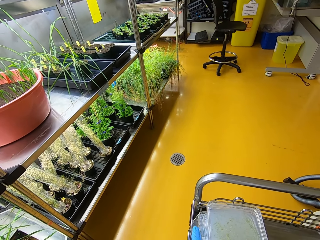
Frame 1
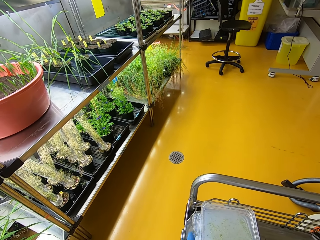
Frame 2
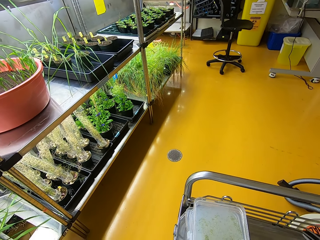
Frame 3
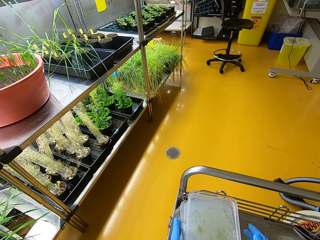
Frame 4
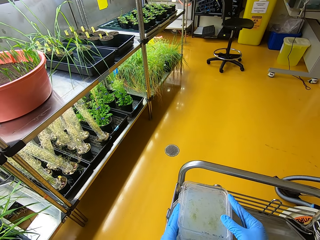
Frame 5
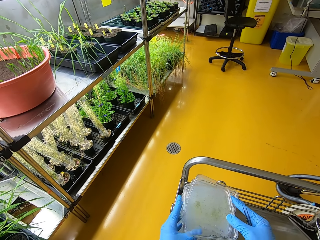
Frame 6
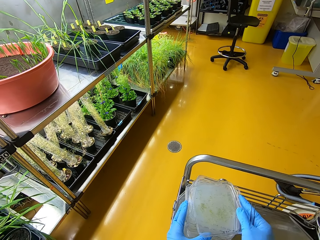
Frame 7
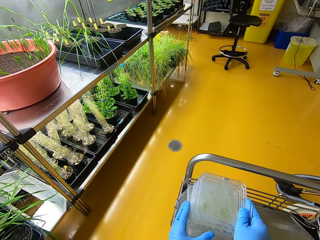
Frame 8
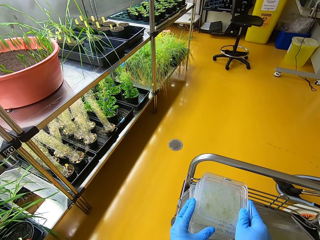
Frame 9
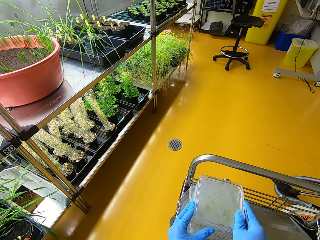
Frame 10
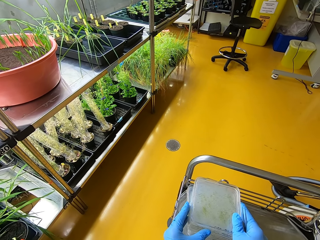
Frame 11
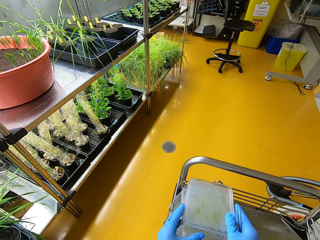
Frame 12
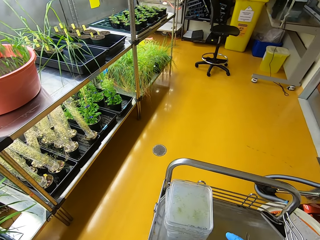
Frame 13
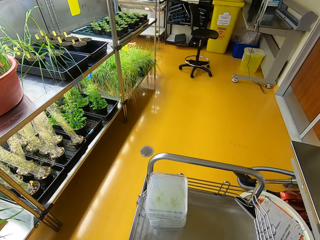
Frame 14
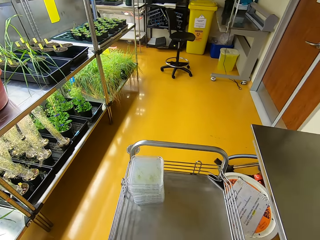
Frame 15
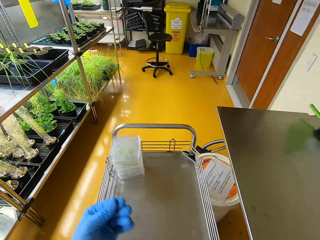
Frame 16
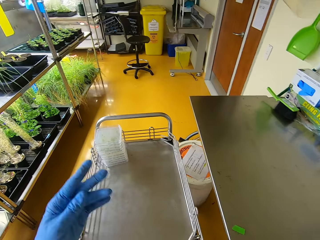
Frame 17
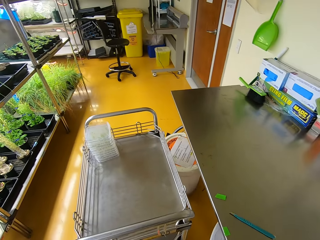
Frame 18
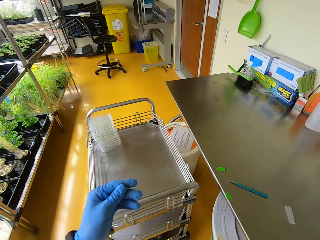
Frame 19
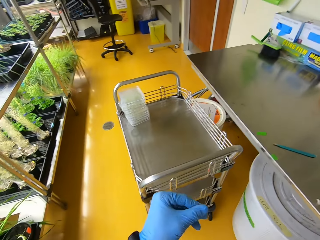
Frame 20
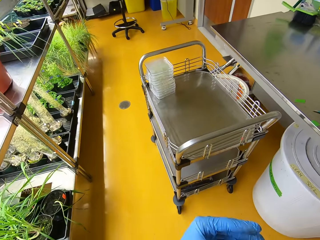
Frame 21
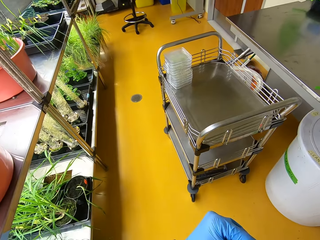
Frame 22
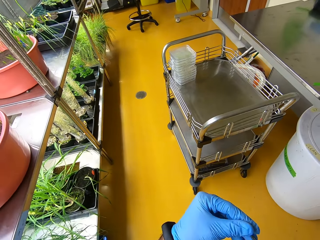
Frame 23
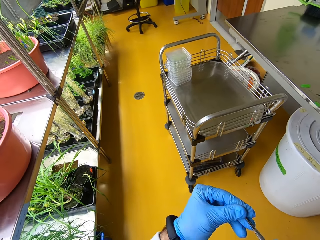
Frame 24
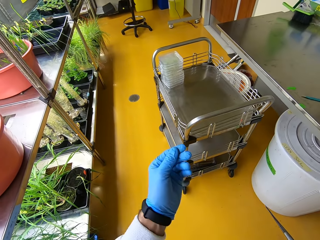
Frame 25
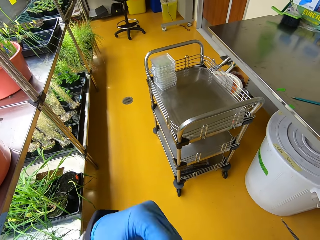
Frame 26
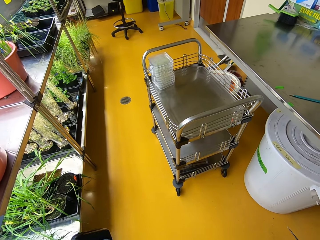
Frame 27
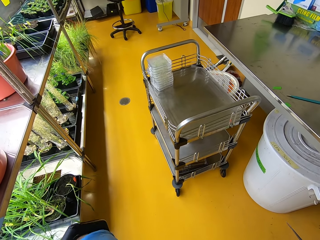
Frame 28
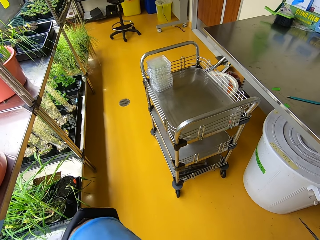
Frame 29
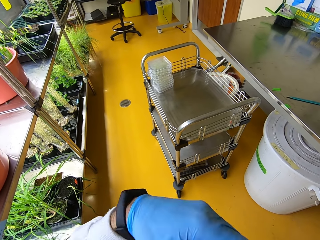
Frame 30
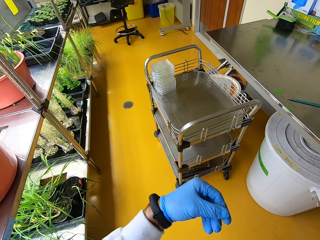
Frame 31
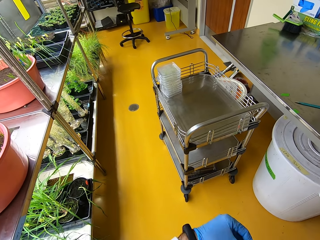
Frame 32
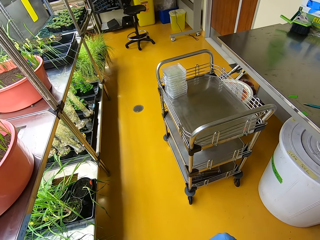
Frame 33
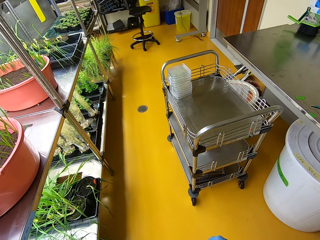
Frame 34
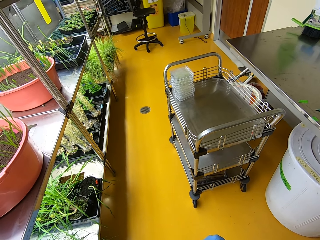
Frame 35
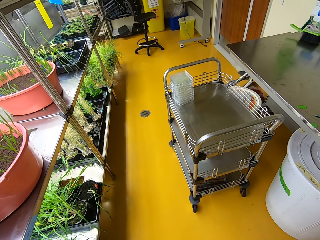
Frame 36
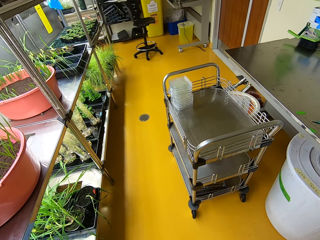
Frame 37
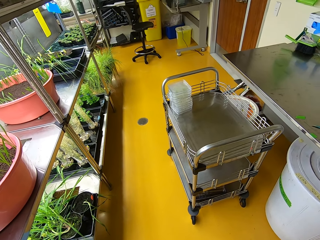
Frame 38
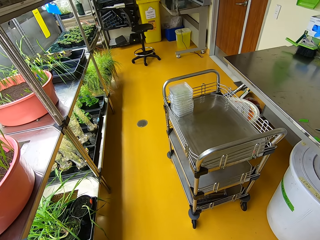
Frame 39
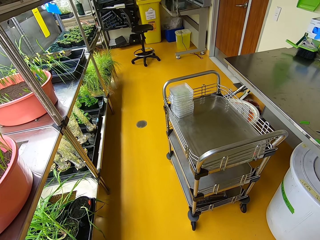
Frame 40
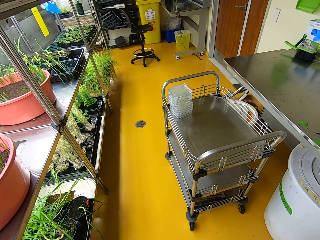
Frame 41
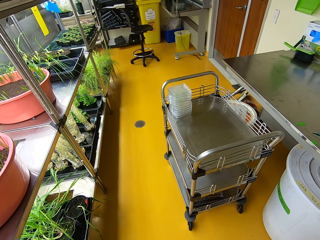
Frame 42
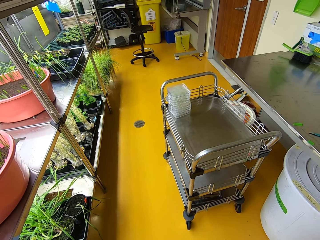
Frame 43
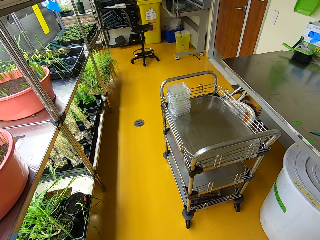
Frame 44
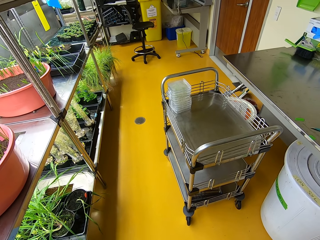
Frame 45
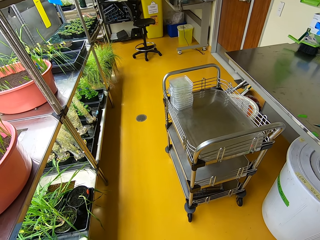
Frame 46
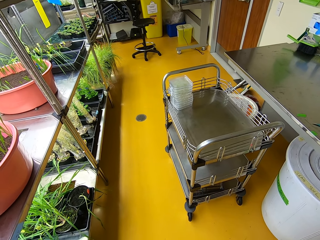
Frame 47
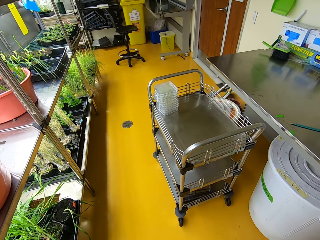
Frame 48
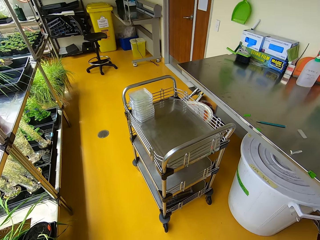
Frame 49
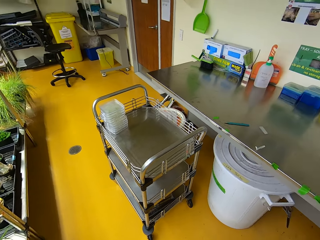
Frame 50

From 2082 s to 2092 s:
The camera wearer puts the cases on the trolley. They walk around. They move a hand. They look around.

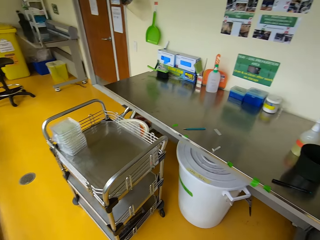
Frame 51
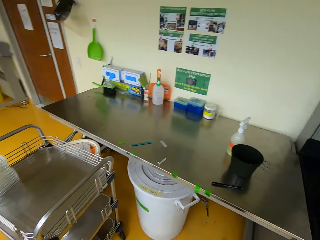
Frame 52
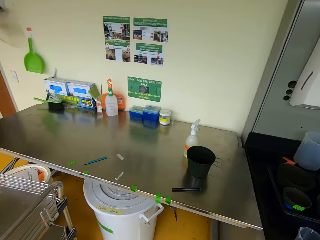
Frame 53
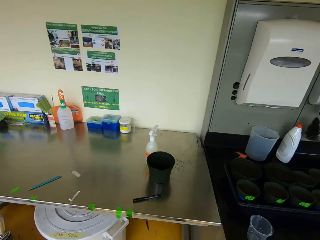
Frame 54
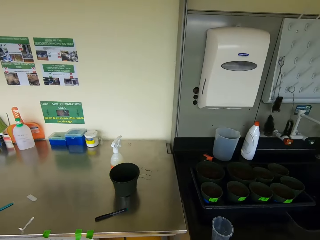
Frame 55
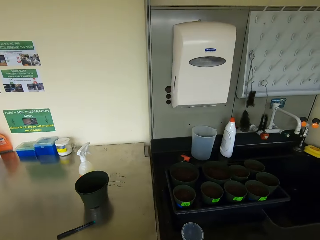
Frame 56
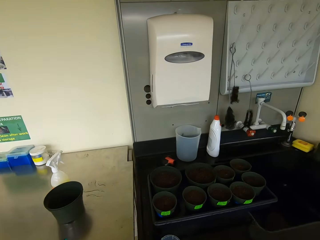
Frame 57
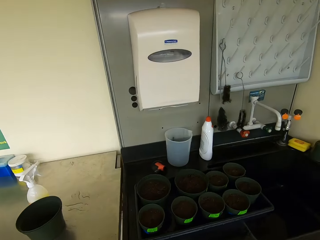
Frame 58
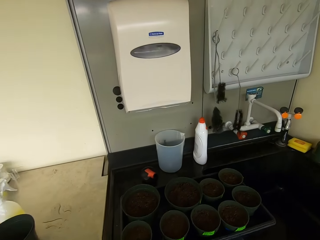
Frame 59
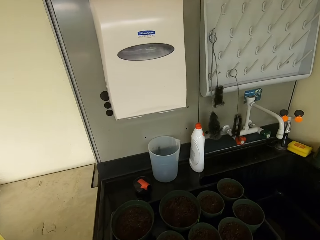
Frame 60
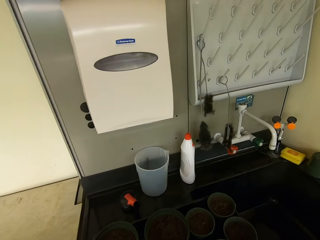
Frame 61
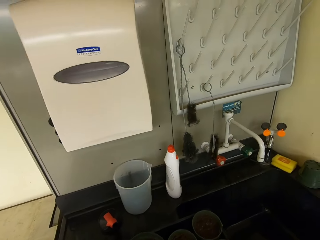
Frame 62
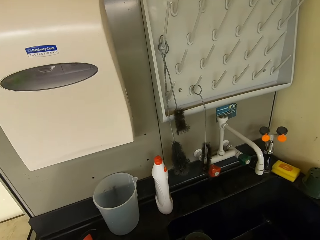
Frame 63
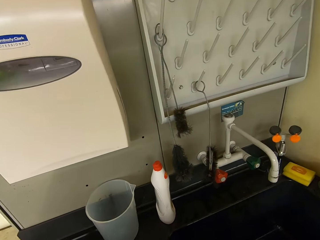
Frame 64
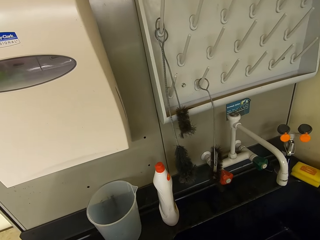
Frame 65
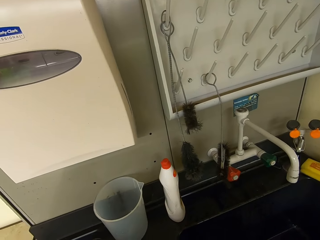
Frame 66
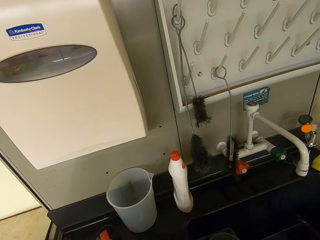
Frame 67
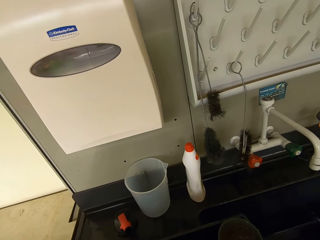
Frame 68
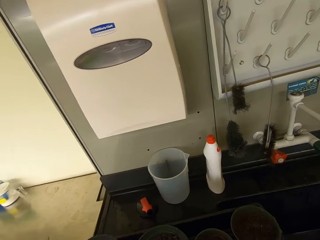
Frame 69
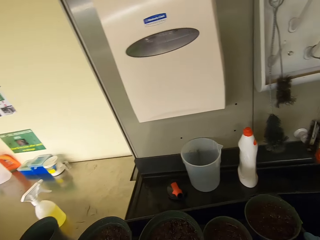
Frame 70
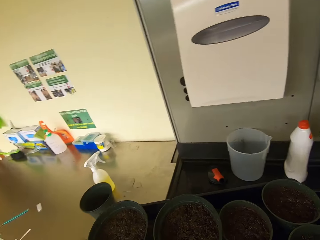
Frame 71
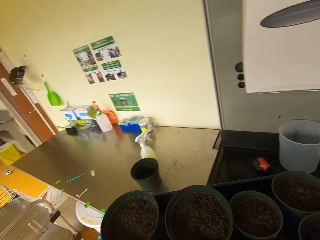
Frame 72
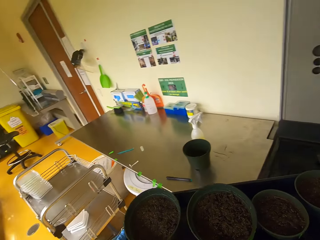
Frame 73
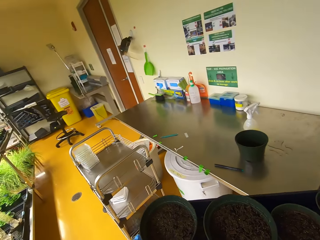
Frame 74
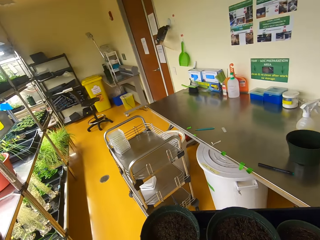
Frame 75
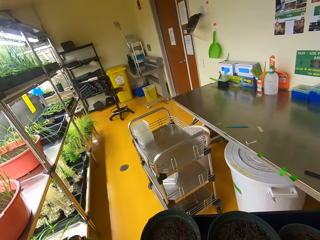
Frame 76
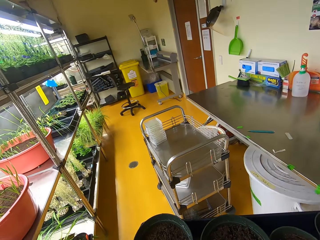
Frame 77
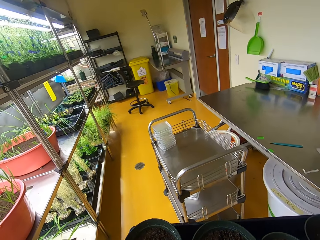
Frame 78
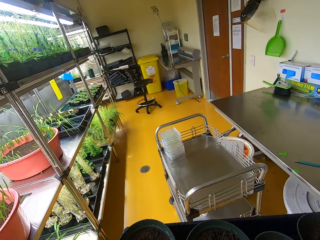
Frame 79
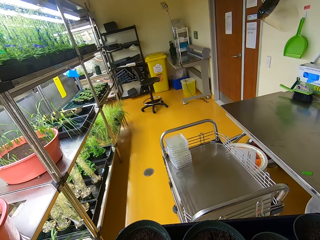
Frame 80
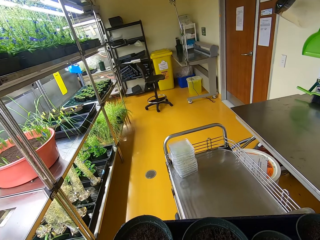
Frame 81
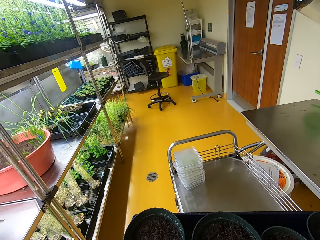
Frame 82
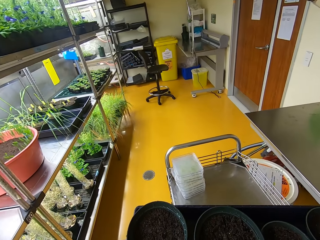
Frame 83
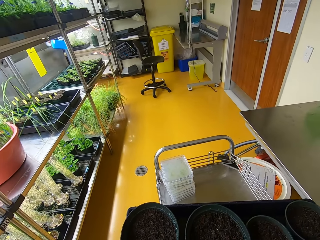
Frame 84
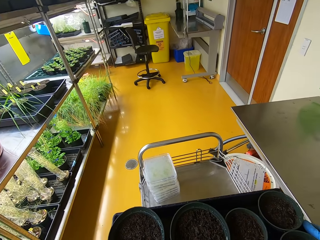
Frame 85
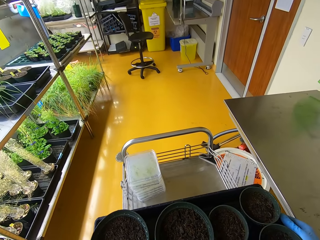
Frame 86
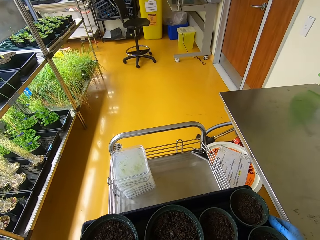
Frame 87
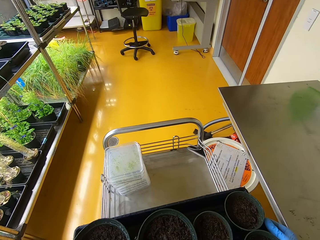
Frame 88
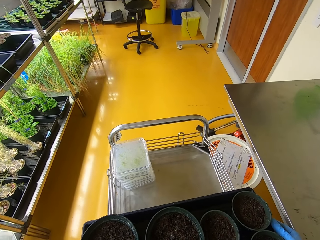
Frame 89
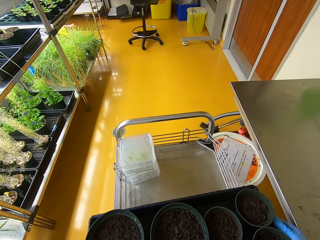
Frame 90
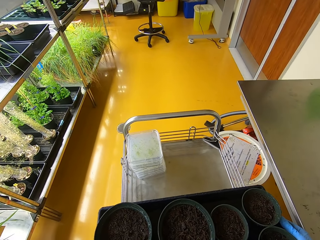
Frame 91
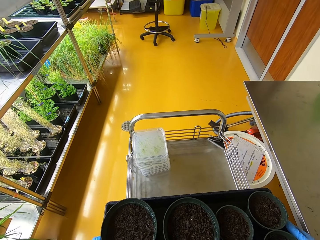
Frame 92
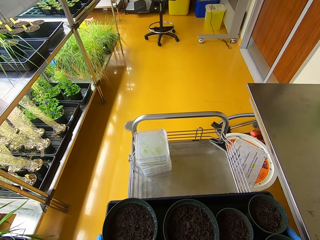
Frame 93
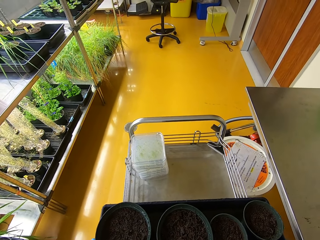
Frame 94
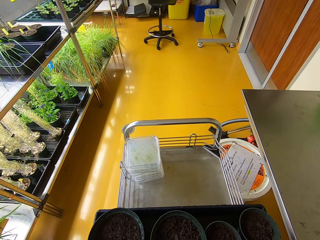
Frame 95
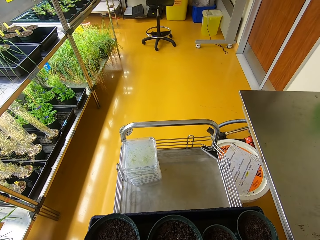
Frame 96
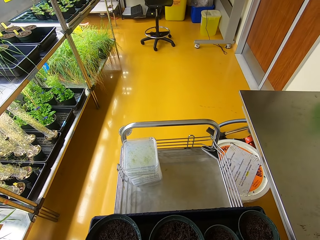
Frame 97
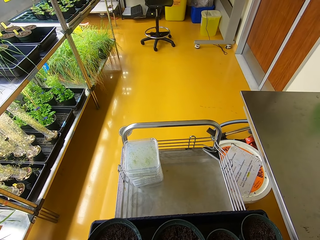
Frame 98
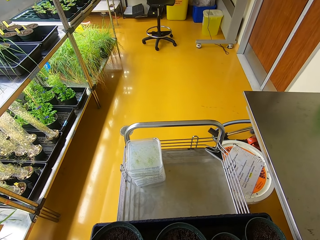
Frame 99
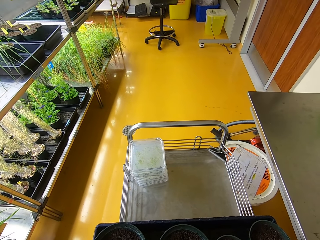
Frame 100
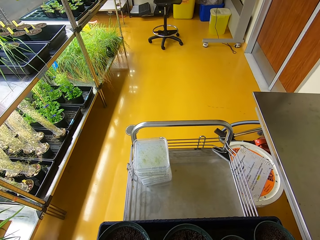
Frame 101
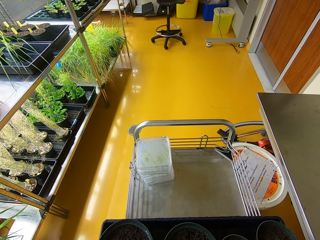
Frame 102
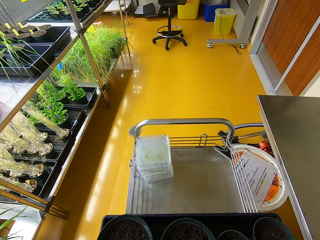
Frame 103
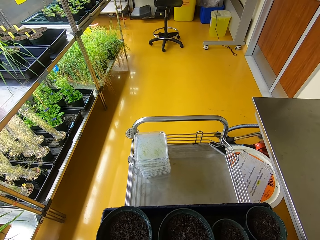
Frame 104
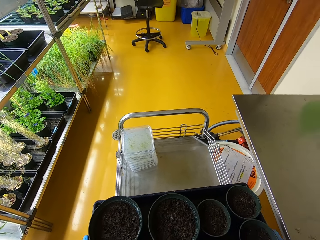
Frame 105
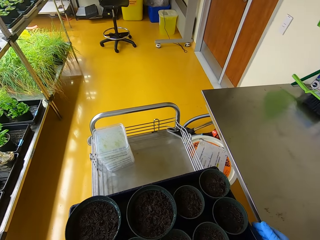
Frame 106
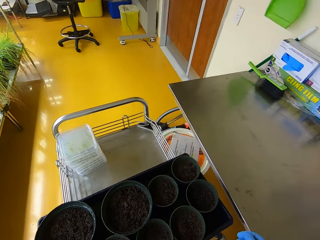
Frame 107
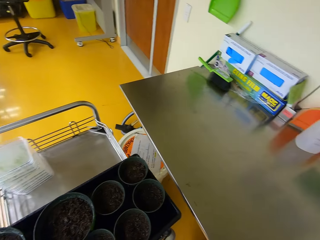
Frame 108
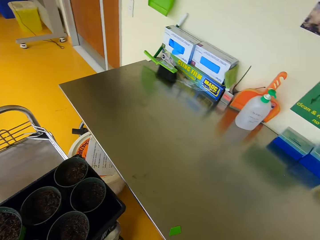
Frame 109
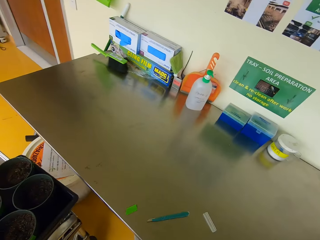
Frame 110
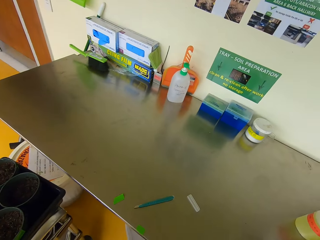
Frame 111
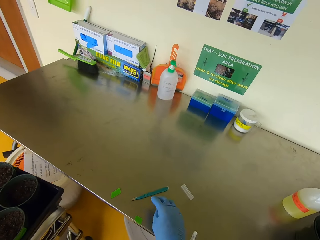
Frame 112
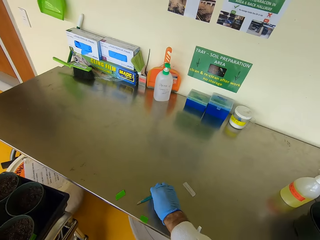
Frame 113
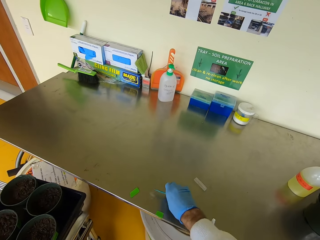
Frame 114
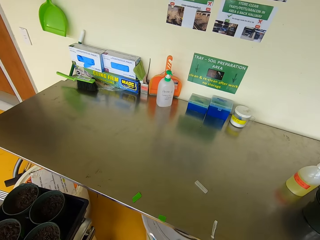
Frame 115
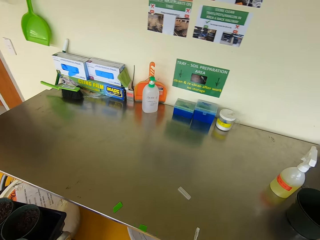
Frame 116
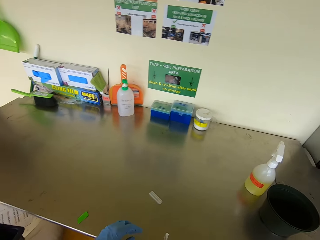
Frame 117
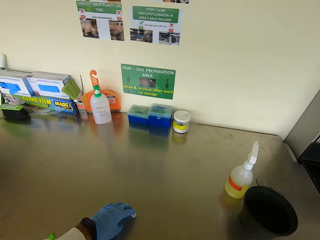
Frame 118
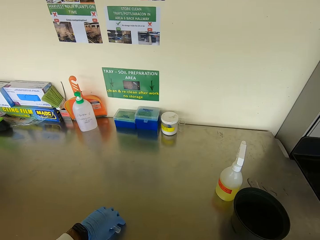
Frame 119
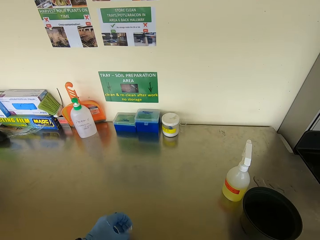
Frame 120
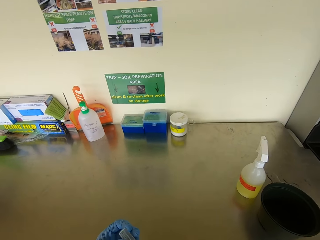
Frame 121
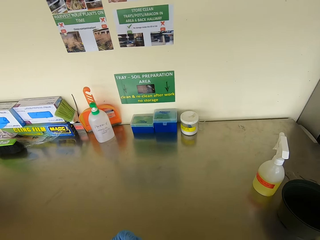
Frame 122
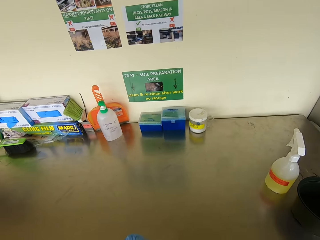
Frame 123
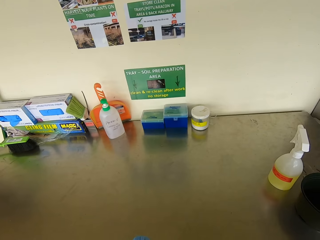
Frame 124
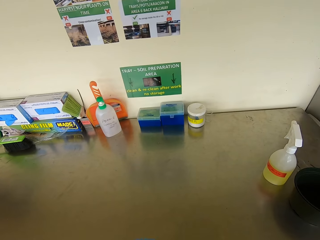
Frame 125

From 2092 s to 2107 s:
The camera wearer picks a plastic tray. They walk around. They place the plastic tray on the trolley. They push the trolley. They turn. They pick a cutter. They pick a pen. They pick something. They stick paper on the tray.
